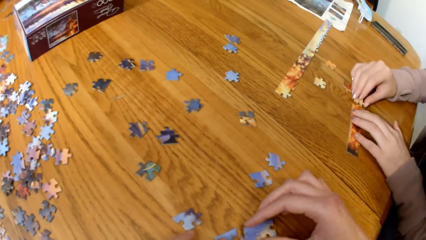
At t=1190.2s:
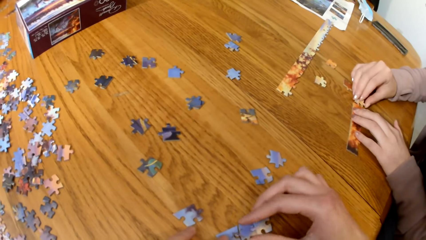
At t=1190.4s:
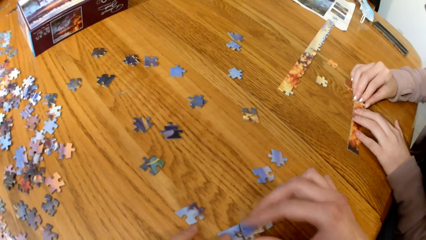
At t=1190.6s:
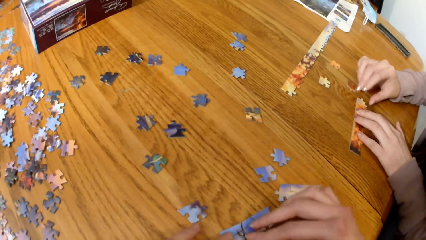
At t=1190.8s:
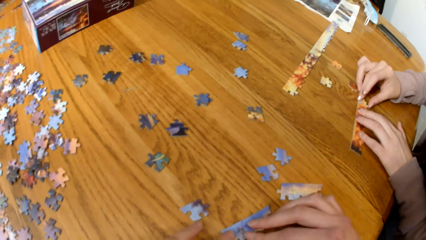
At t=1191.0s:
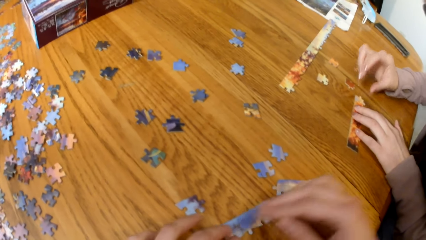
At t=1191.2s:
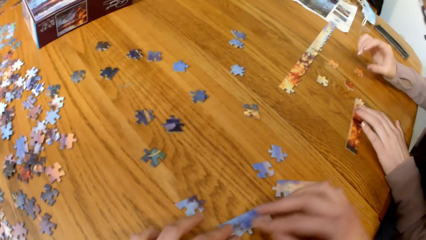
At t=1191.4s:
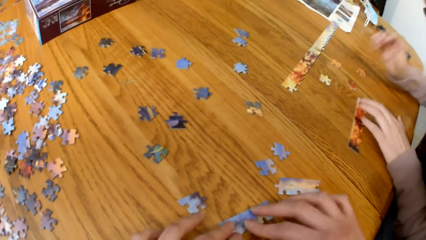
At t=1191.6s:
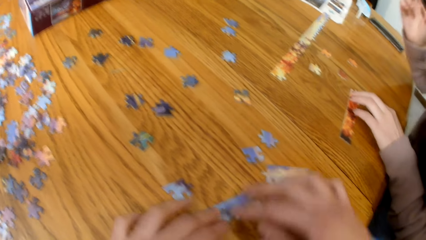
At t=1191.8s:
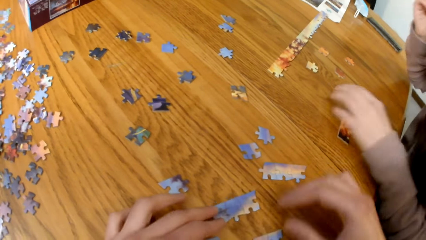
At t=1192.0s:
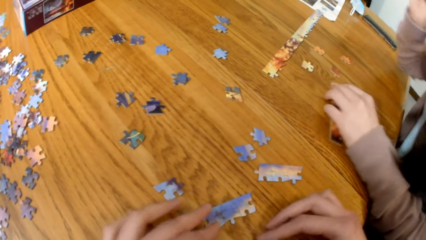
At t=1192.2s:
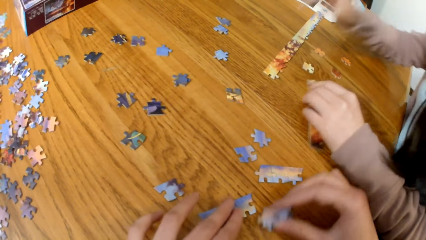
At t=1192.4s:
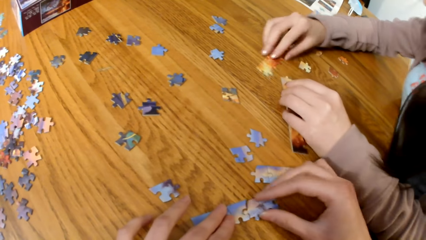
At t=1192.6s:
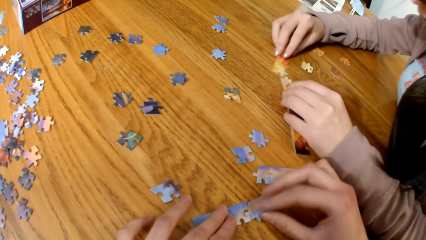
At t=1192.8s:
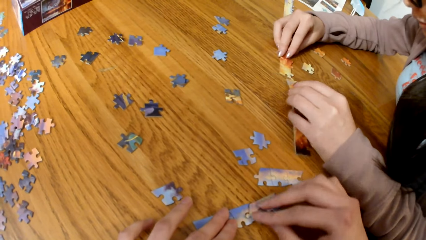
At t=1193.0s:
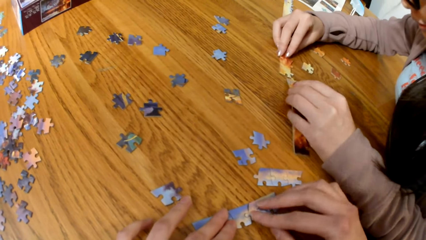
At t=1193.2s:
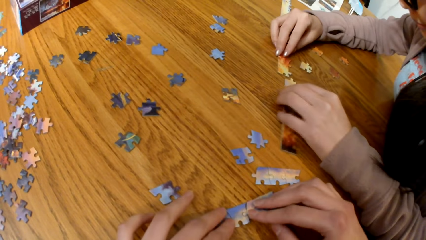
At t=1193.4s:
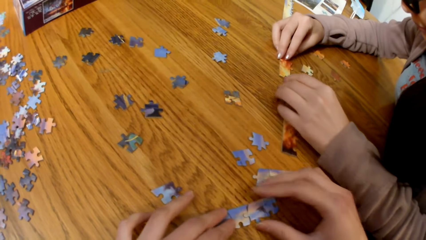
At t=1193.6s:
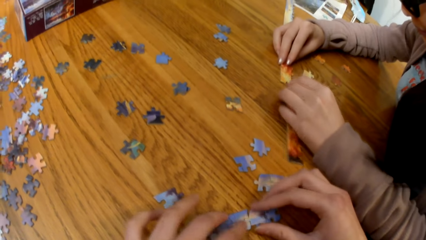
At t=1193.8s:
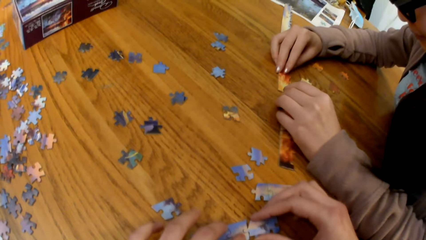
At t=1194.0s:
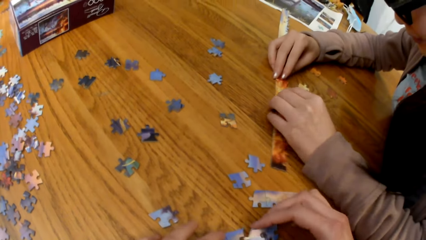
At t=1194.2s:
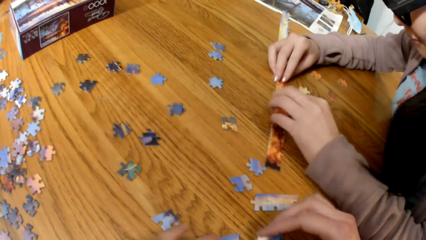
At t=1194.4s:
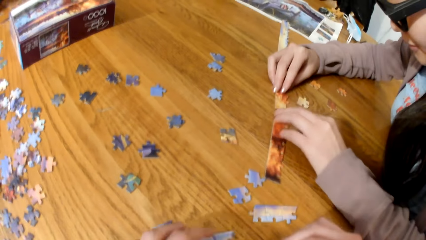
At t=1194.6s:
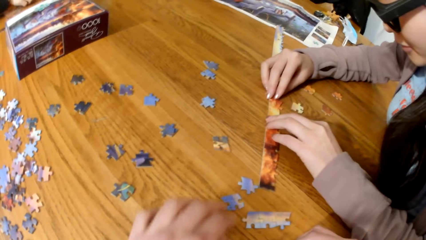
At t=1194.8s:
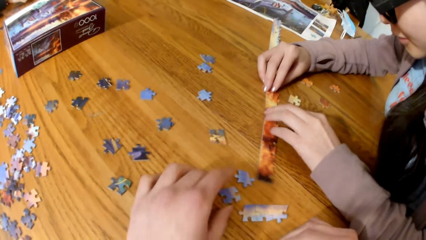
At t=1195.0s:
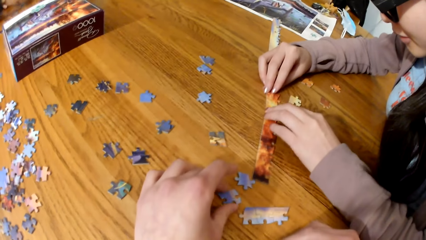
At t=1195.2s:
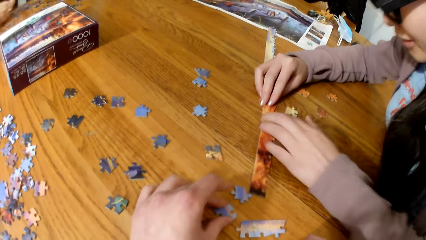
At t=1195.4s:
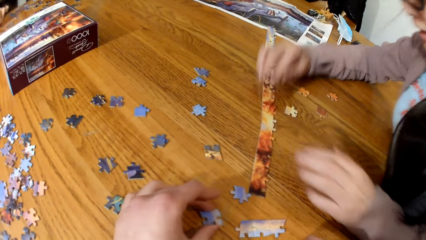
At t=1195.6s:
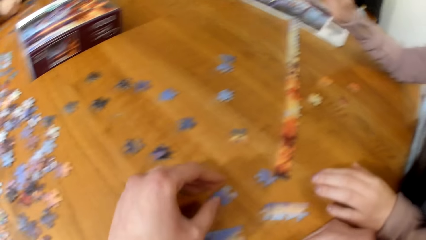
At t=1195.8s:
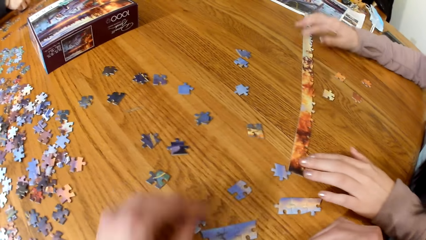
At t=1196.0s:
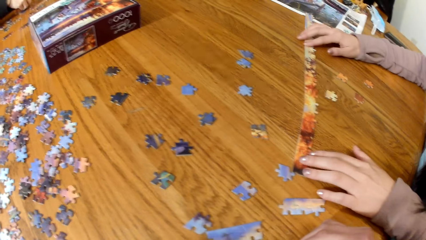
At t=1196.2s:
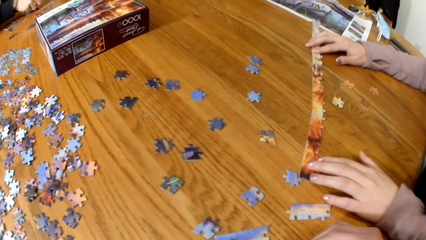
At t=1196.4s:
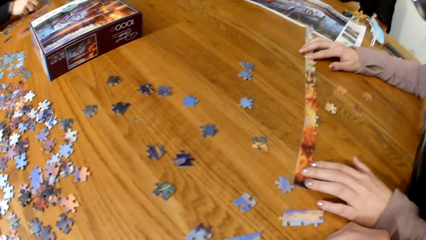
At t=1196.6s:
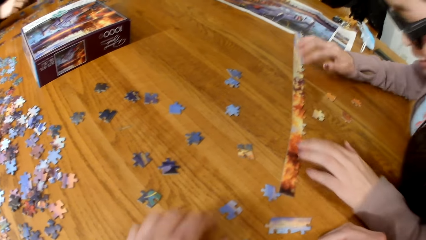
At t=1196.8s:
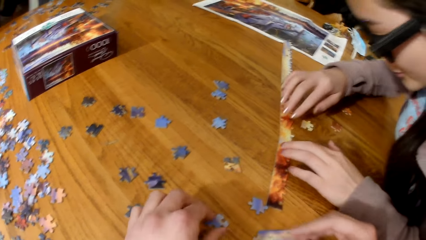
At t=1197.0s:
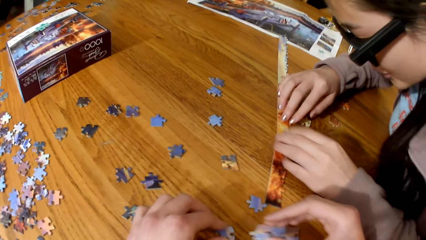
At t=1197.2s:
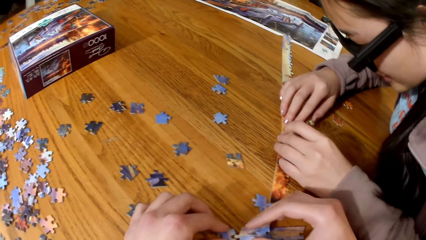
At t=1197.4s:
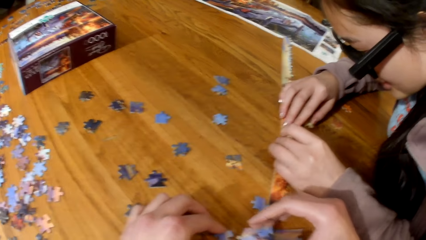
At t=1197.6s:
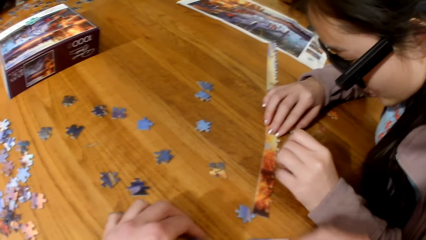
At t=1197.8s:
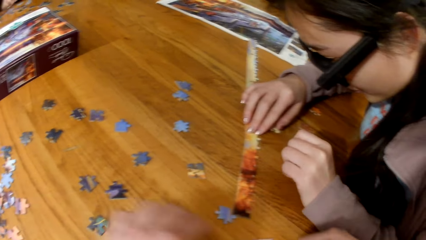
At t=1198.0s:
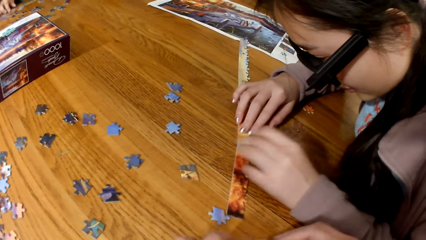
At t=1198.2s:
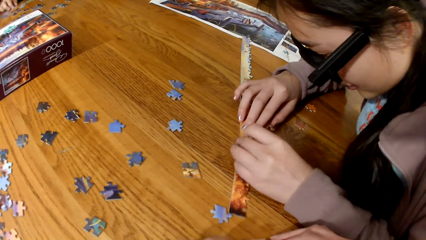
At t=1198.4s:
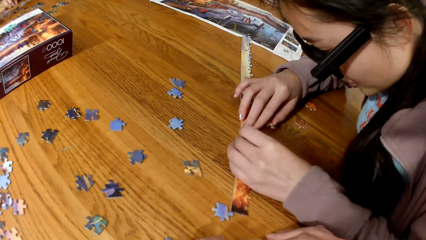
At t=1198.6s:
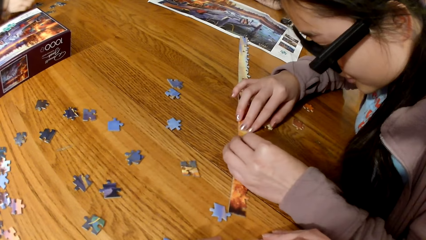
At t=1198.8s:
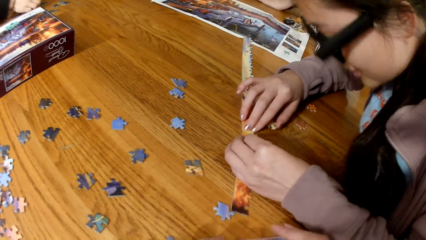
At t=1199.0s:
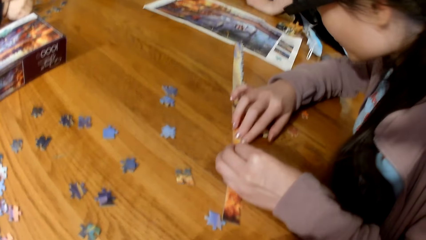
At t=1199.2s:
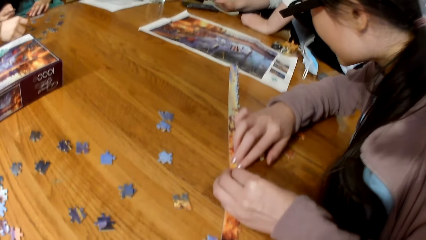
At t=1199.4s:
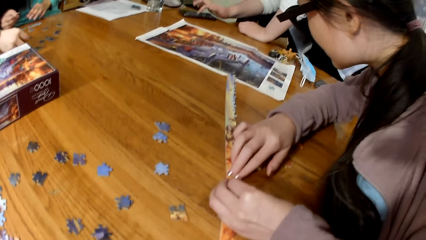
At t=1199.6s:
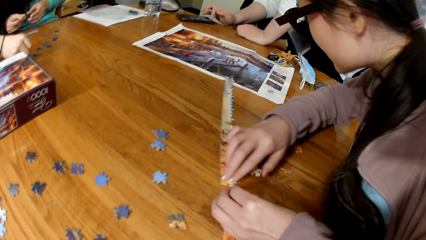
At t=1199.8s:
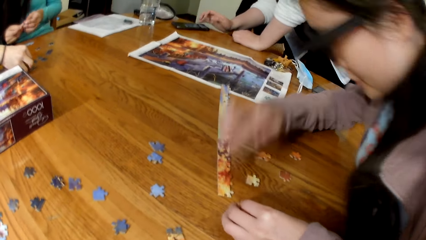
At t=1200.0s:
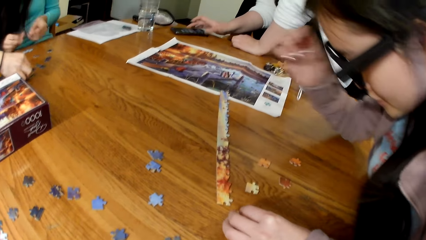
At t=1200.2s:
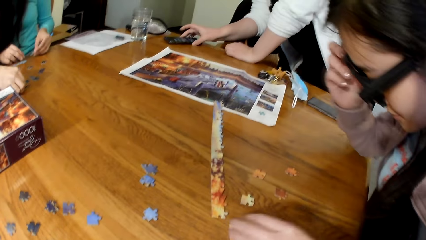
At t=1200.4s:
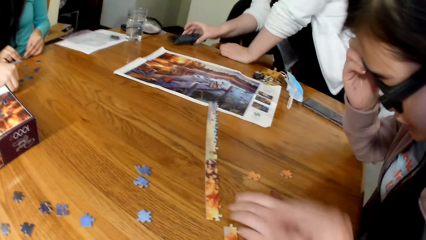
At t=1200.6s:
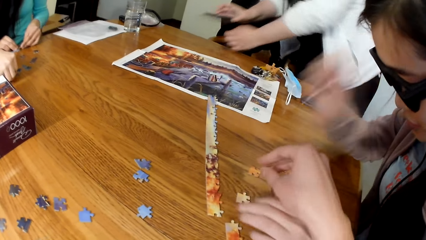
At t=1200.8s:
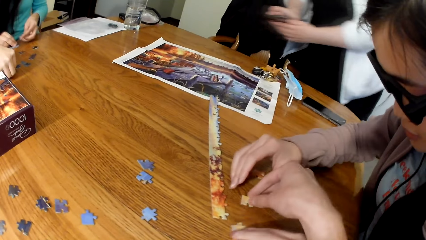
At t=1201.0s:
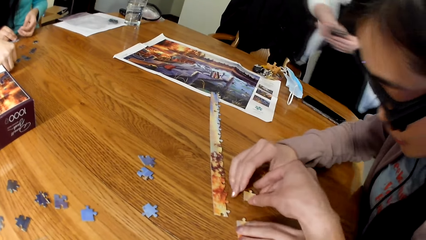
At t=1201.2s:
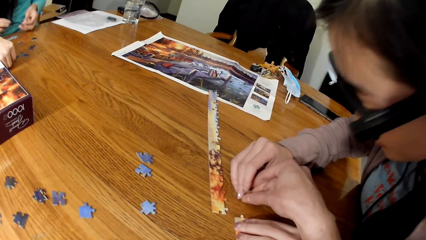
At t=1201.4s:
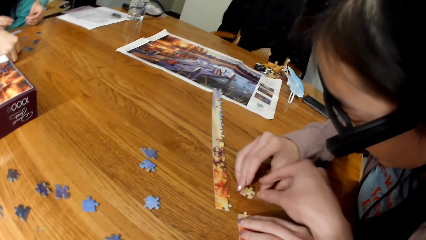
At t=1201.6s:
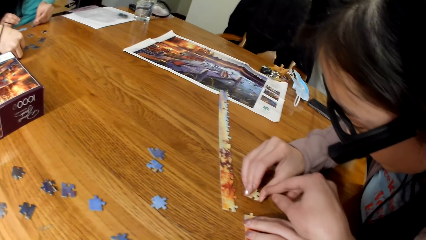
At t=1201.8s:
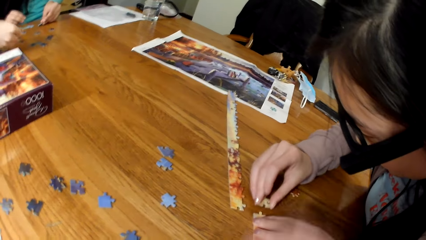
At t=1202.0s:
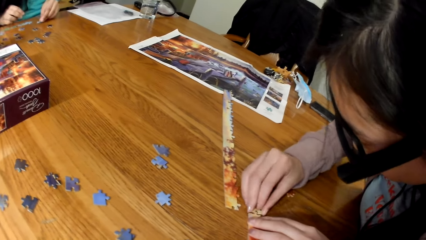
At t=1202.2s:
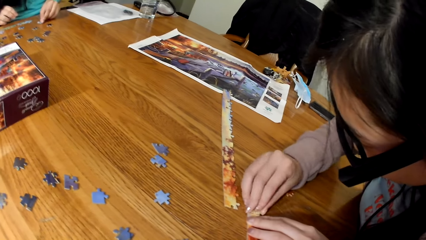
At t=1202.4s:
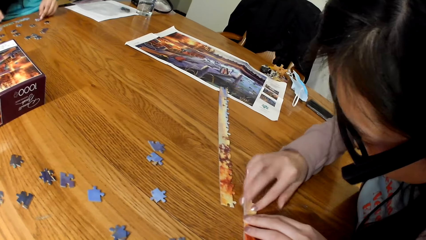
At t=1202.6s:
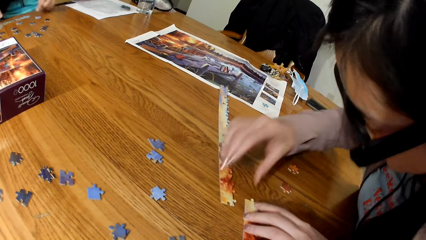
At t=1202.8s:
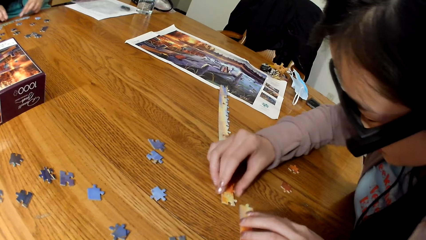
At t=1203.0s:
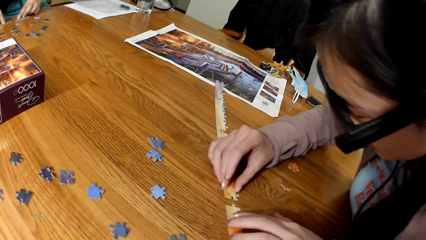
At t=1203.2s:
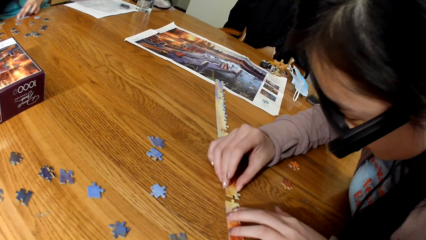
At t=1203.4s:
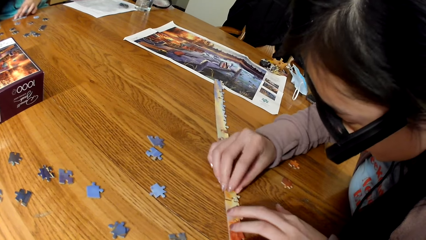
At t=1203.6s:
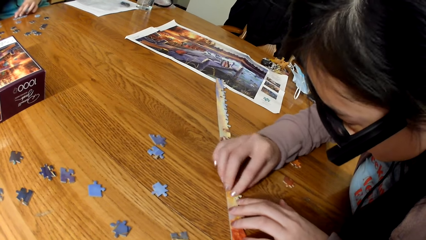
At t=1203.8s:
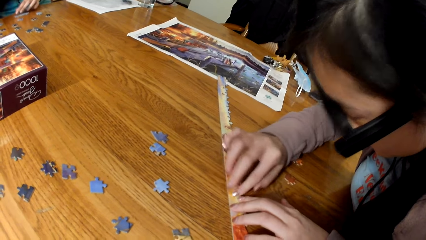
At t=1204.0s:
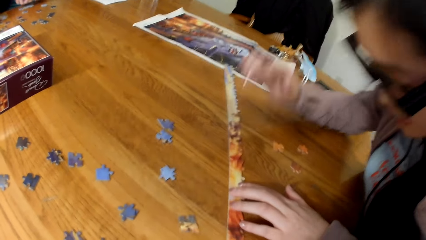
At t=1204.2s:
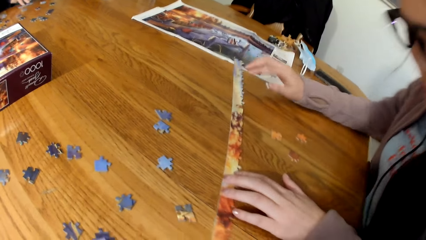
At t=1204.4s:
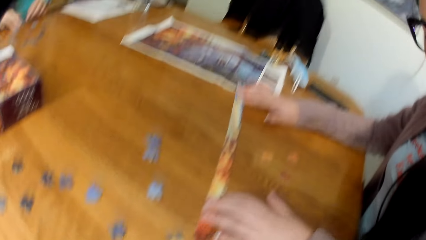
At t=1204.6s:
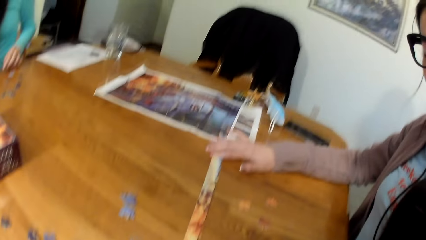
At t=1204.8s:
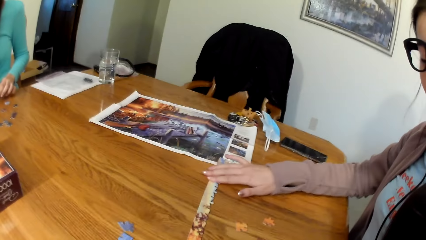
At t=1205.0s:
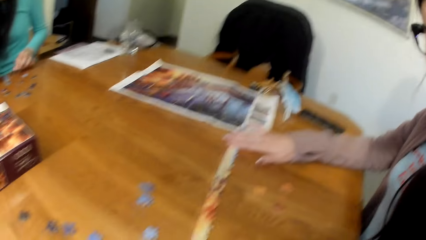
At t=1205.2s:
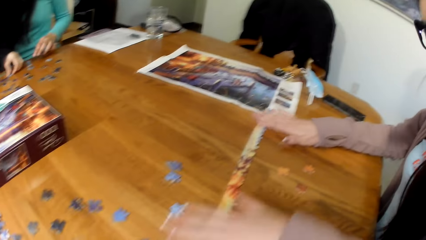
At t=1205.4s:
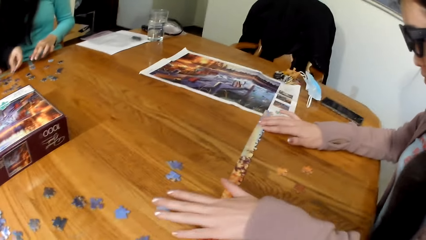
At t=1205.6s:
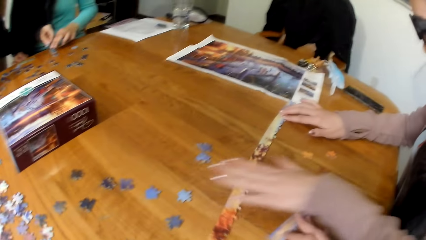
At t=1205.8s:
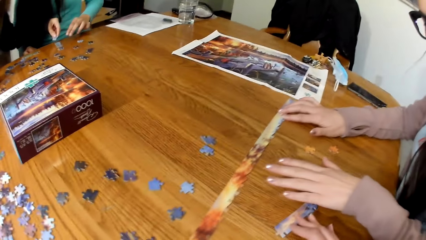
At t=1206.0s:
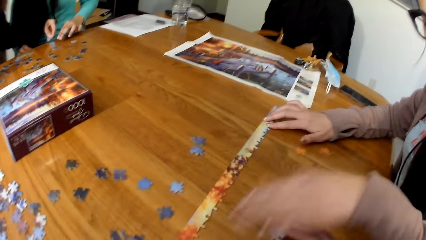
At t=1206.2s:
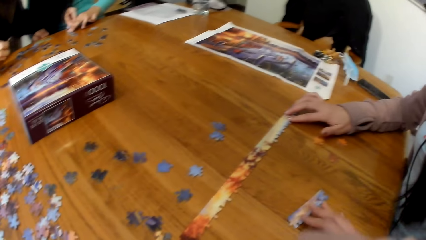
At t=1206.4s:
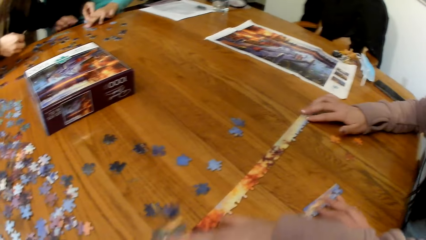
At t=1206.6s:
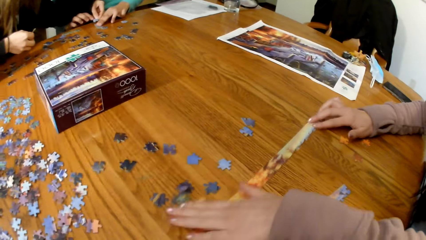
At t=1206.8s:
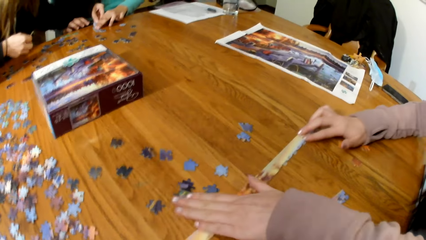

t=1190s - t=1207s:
A lady connects the puzzle cards. Another lady scrolls a mobile phone.
